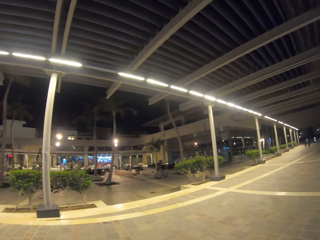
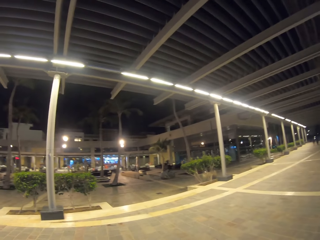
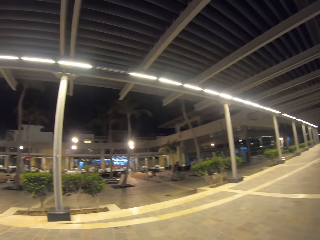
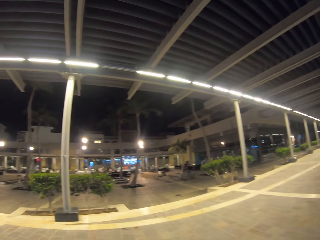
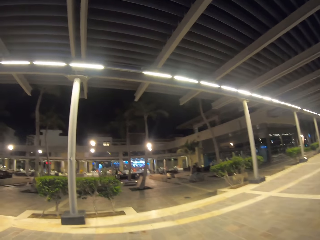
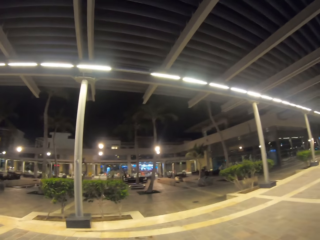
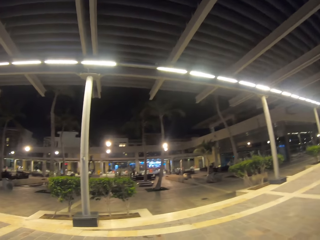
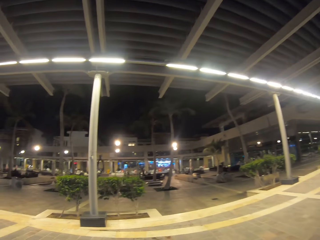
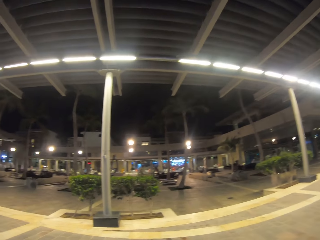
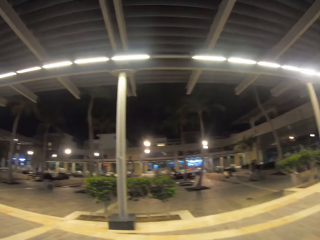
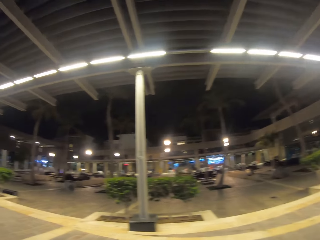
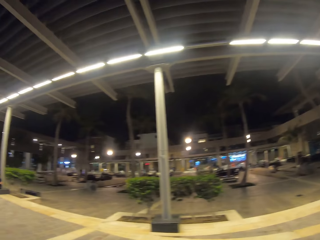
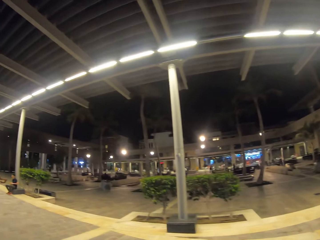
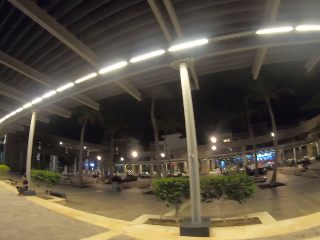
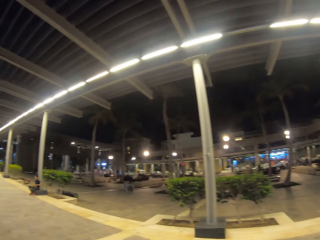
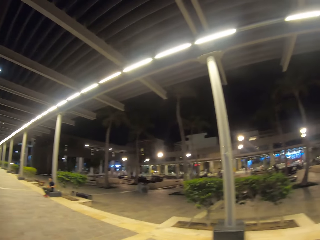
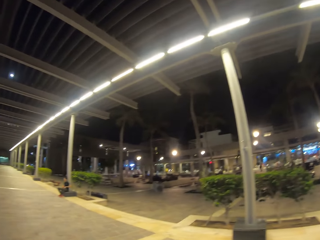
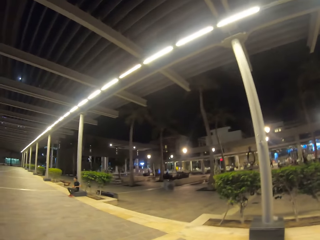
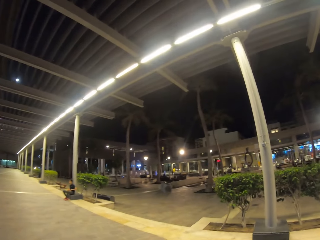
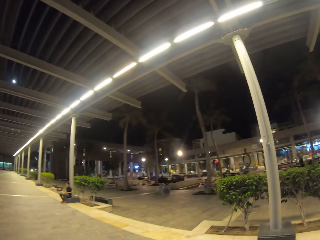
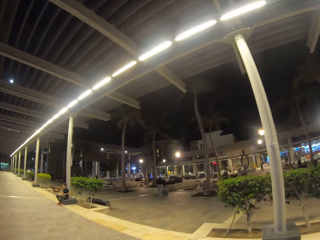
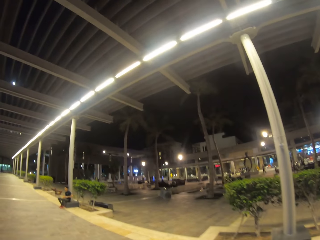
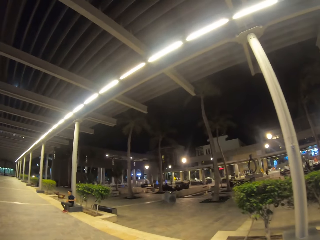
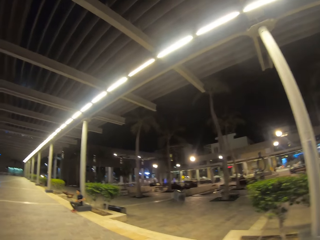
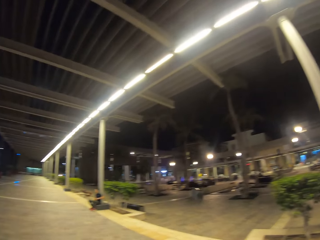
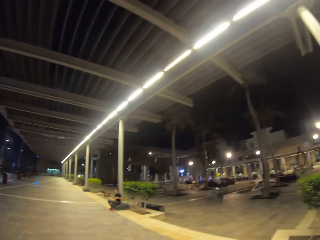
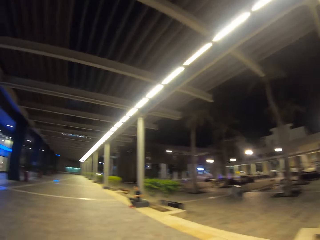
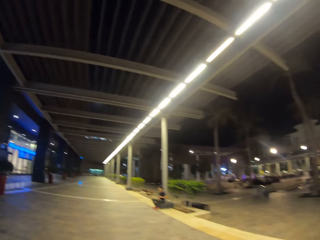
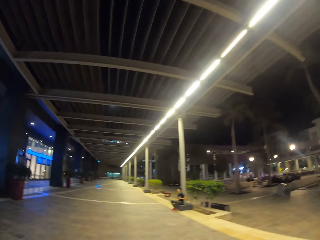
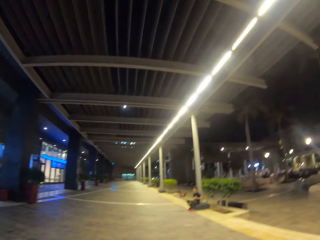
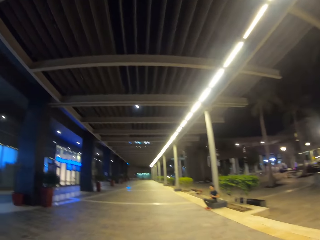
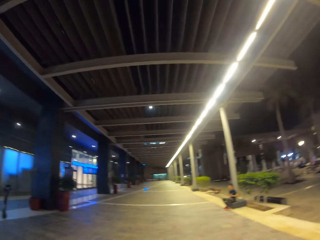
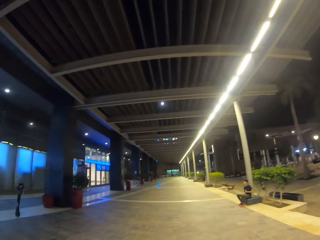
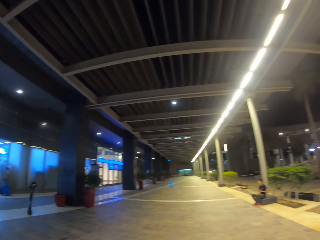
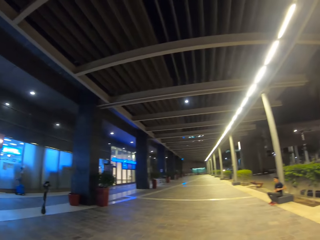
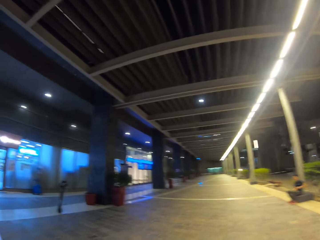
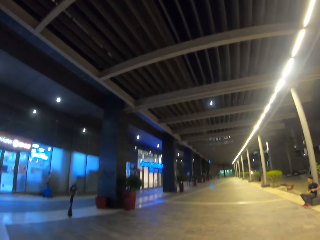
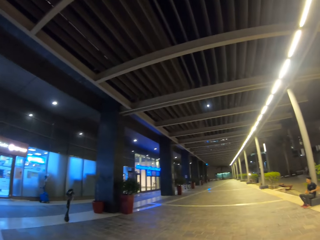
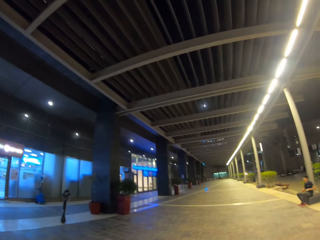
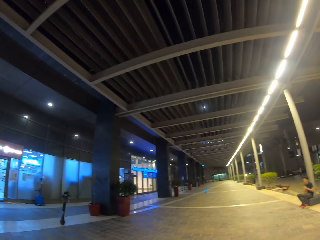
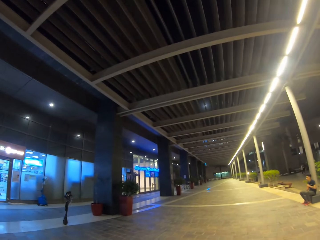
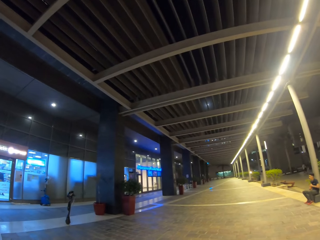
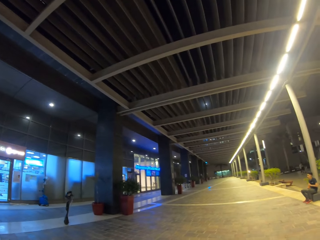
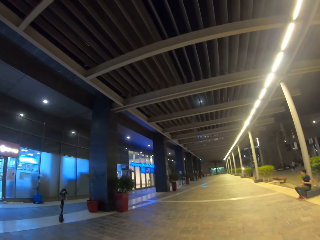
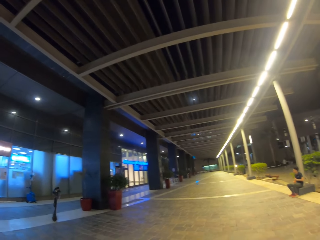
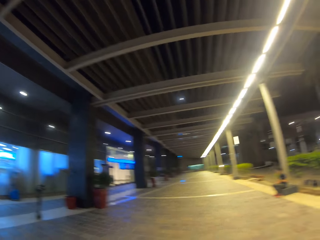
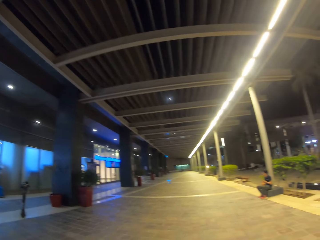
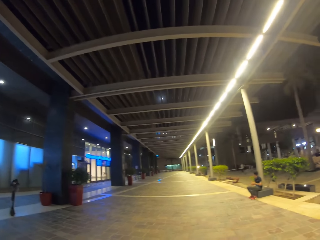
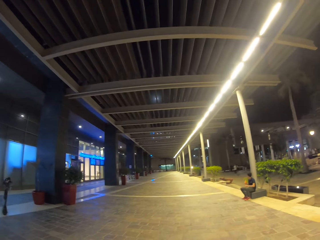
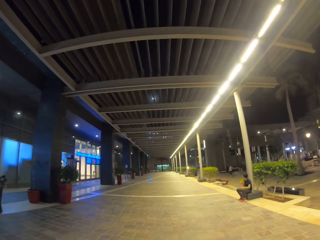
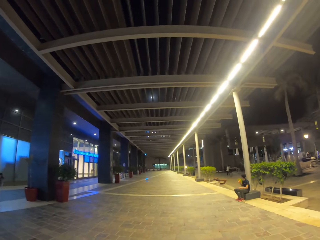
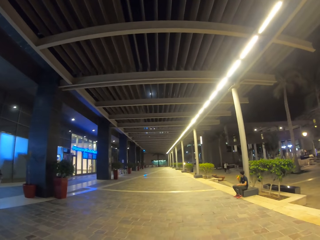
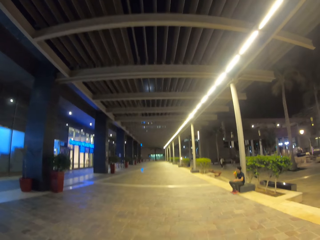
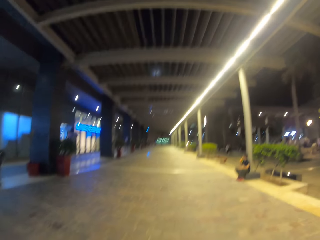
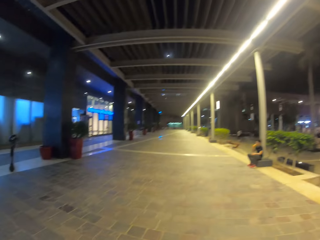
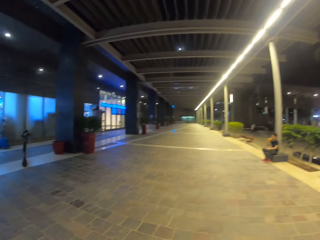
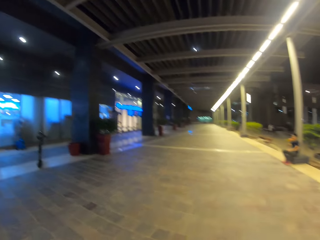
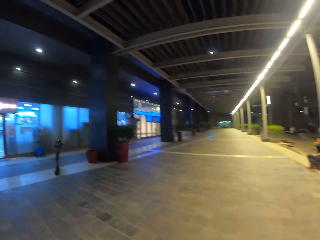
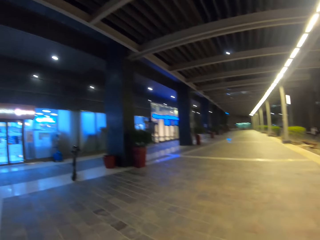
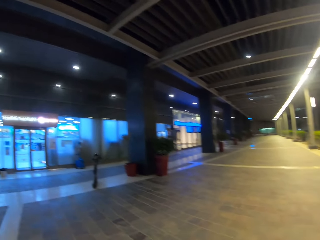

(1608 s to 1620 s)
The camera wearer looks around.

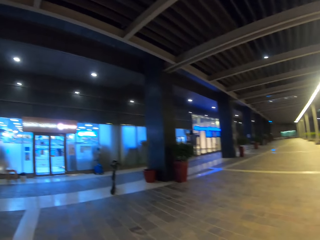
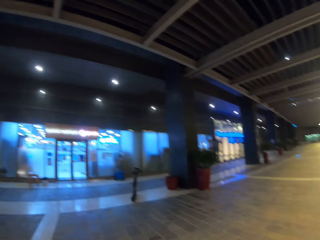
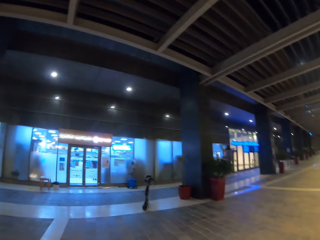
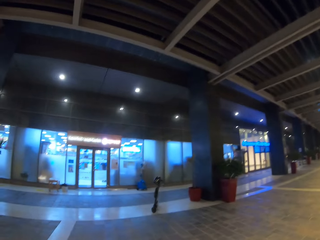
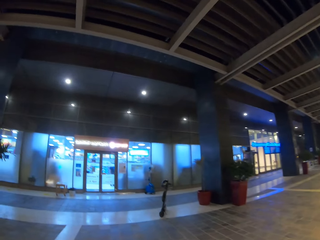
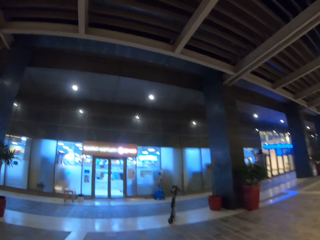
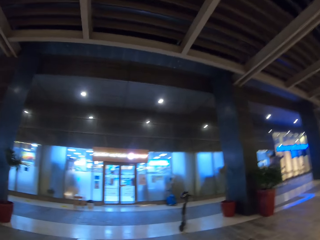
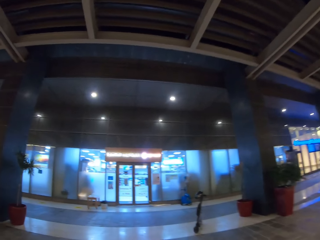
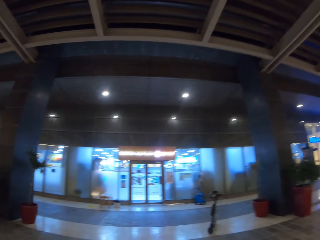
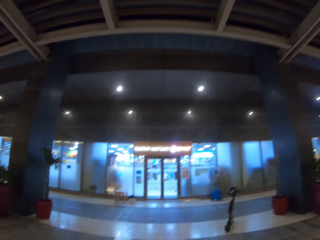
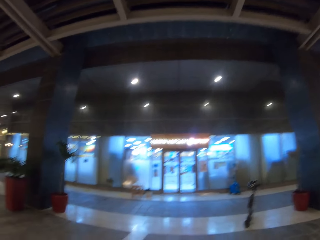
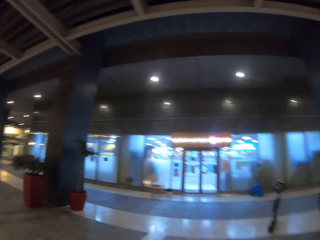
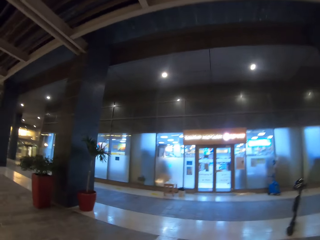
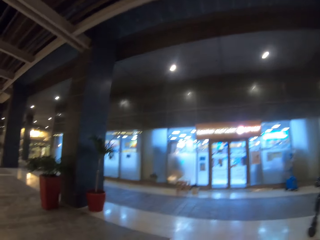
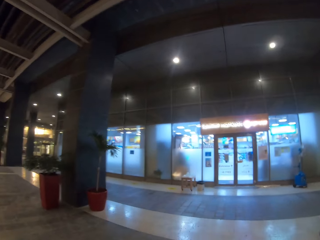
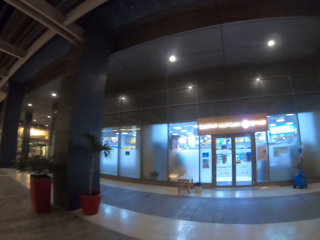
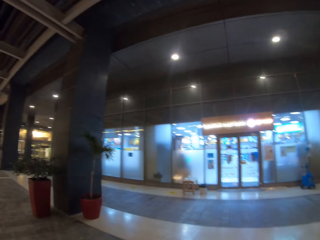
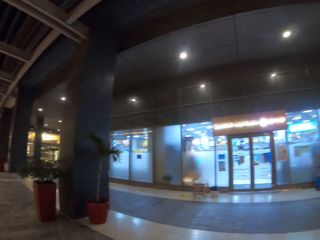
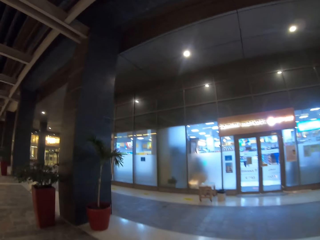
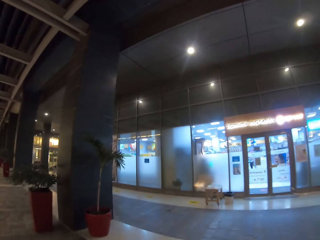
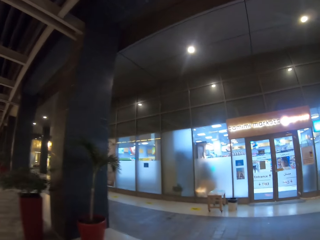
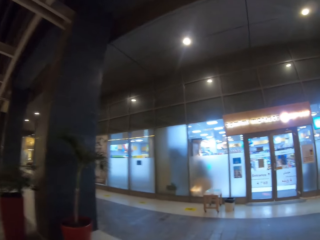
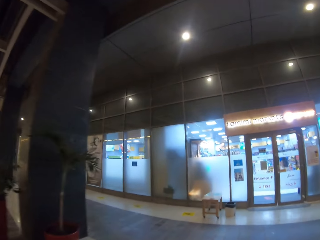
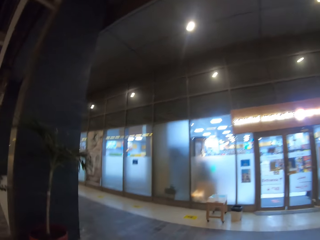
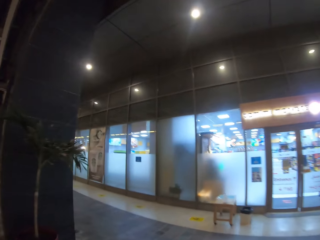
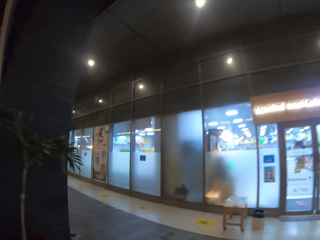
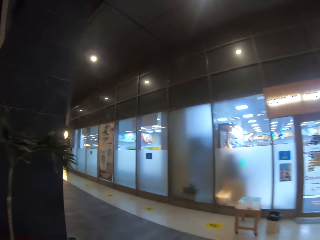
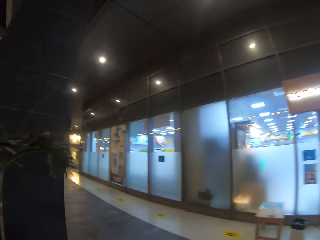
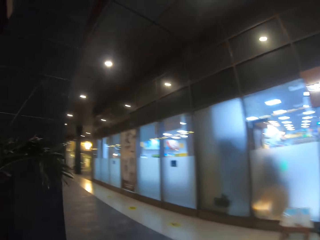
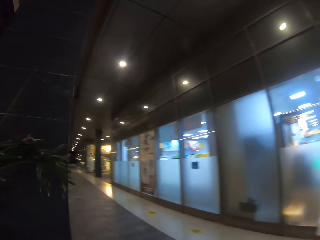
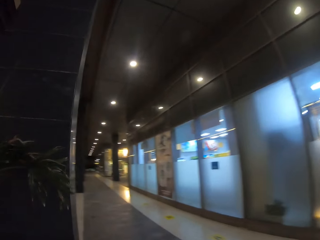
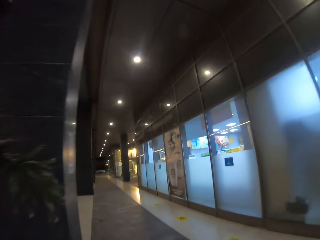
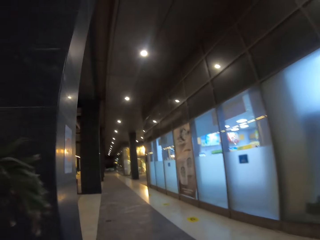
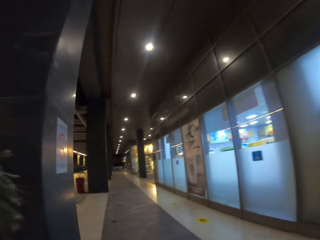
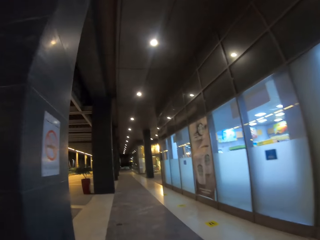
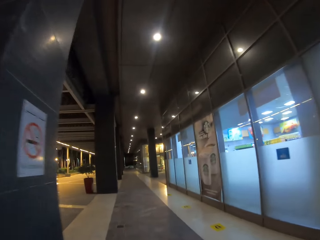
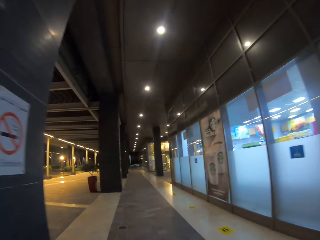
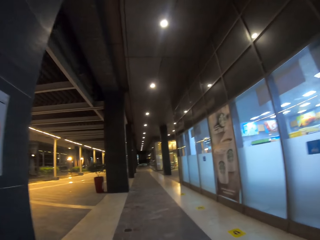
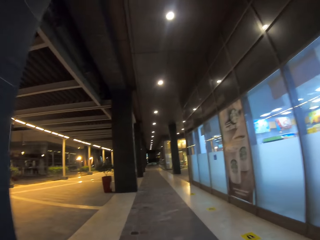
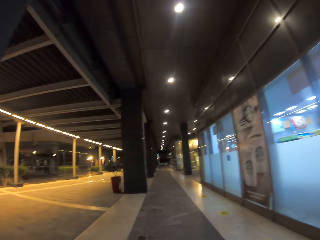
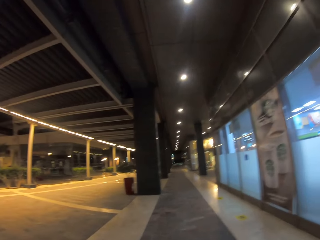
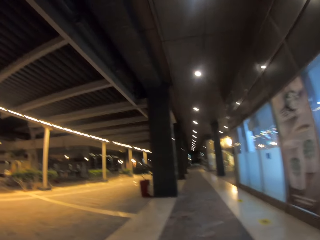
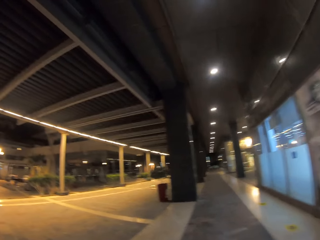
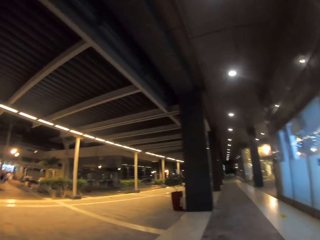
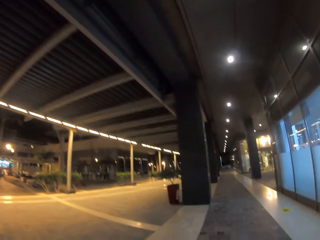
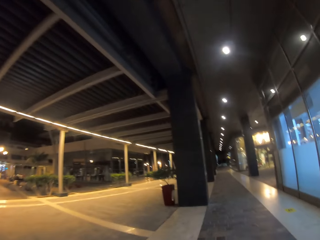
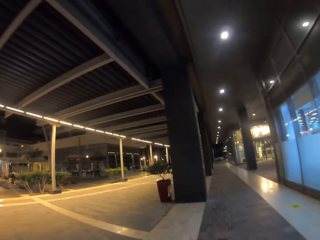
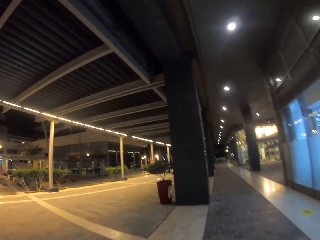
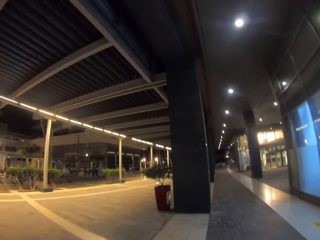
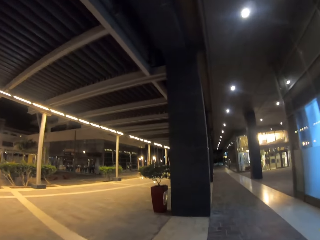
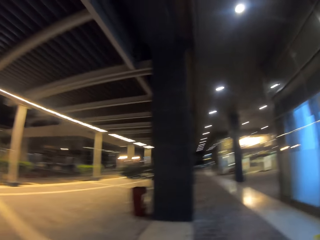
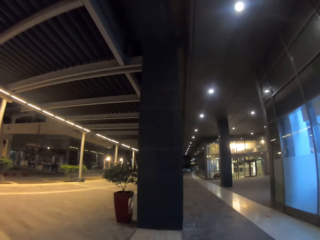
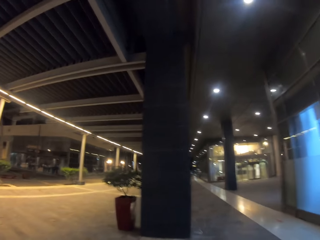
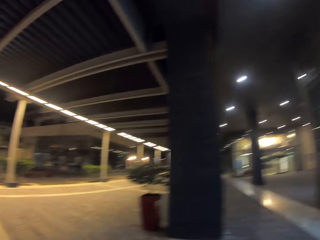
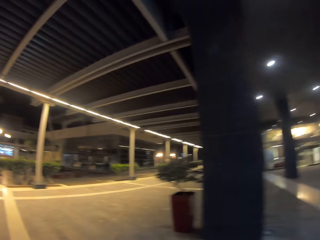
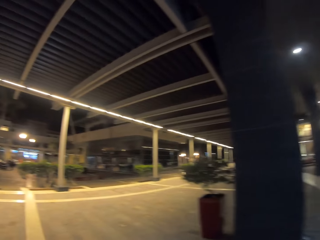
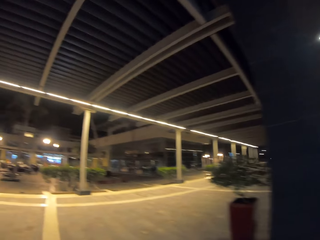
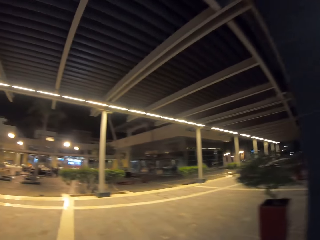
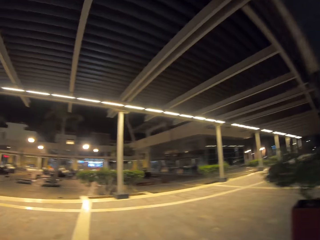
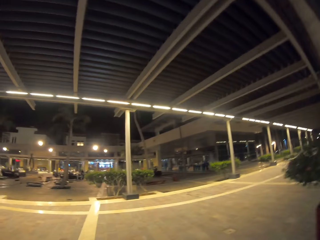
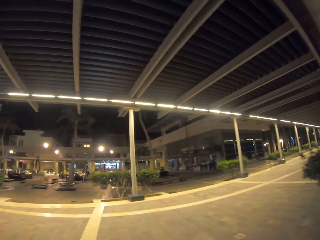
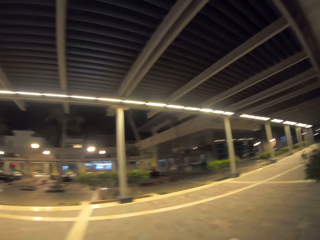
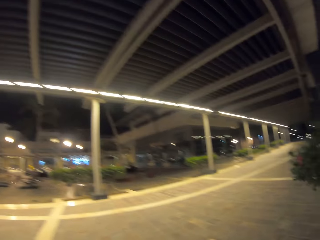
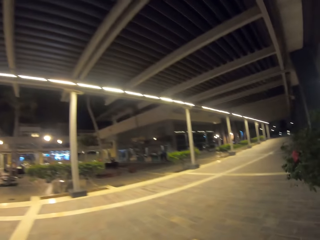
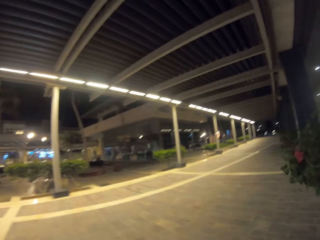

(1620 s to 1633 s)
The camera wearer walks towards the supermarket. They turn left. They walk straight ahead. They move to the left side.
